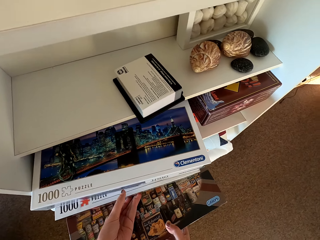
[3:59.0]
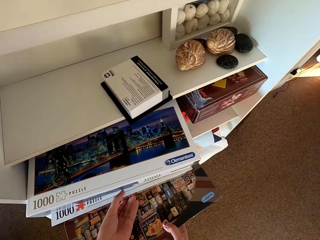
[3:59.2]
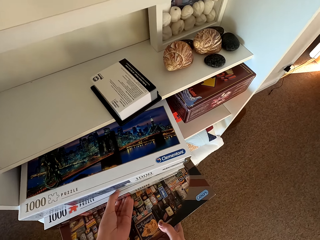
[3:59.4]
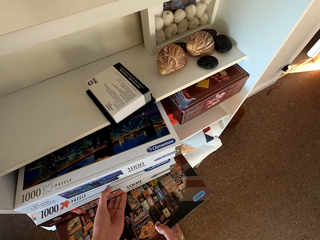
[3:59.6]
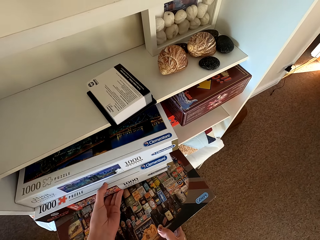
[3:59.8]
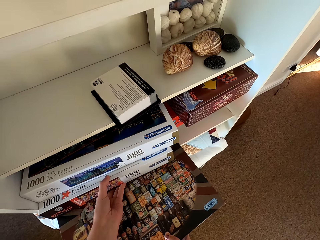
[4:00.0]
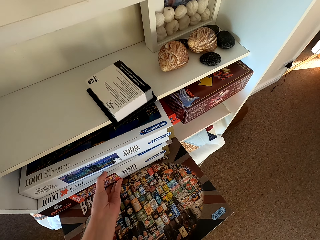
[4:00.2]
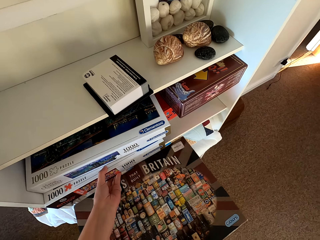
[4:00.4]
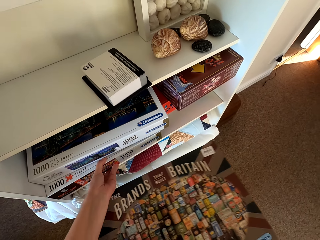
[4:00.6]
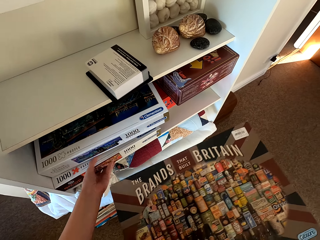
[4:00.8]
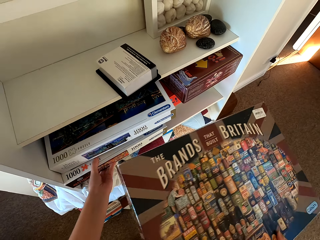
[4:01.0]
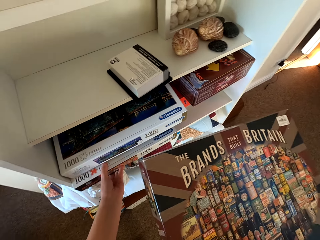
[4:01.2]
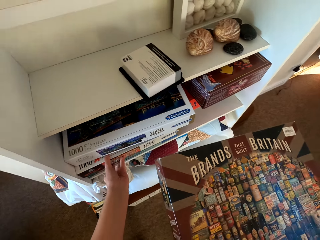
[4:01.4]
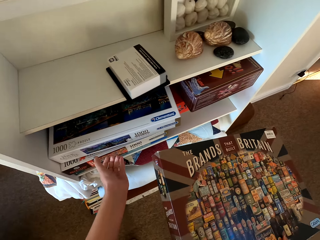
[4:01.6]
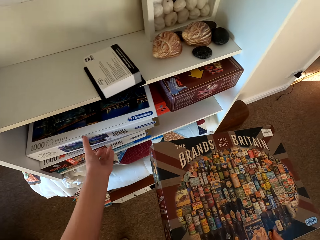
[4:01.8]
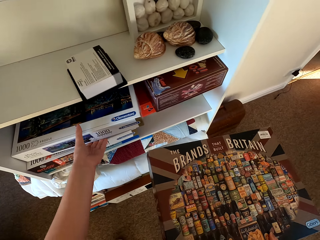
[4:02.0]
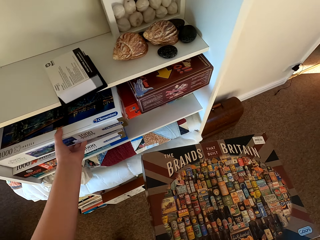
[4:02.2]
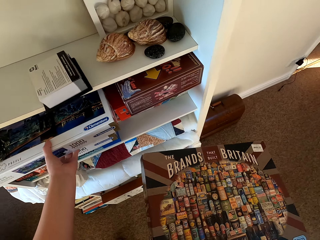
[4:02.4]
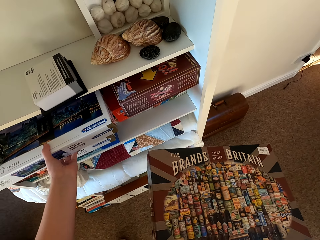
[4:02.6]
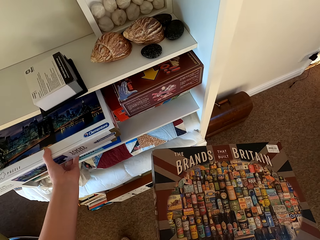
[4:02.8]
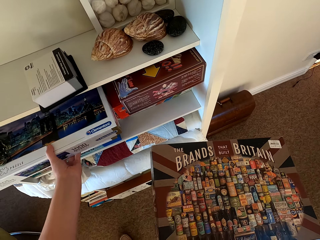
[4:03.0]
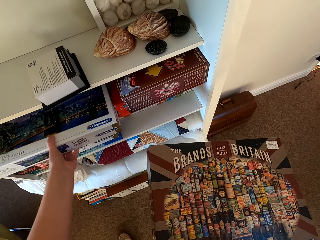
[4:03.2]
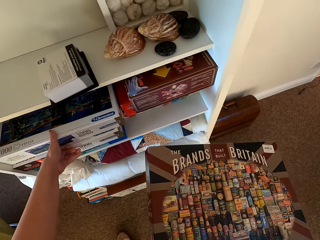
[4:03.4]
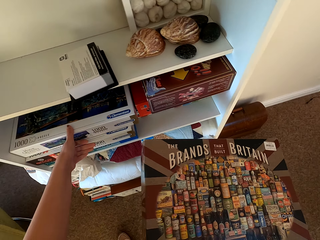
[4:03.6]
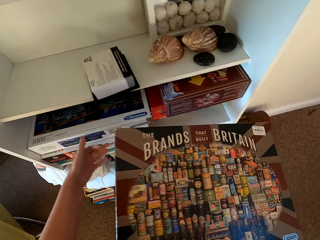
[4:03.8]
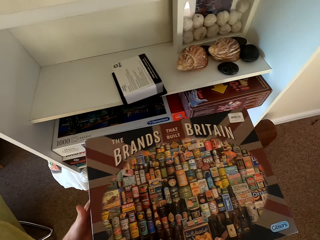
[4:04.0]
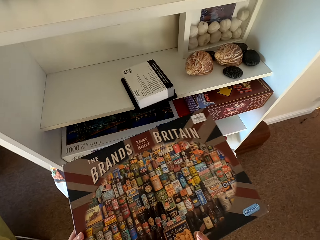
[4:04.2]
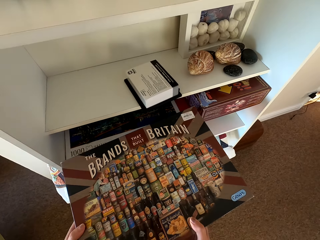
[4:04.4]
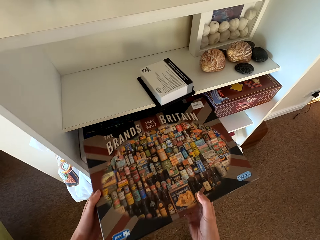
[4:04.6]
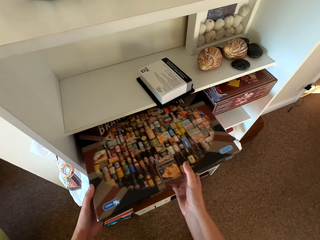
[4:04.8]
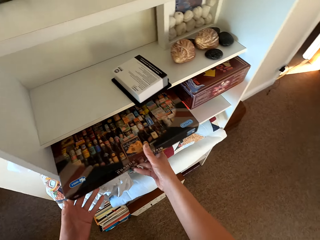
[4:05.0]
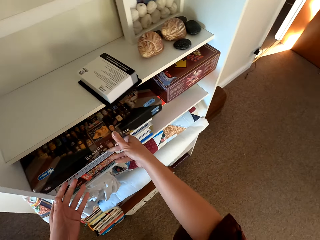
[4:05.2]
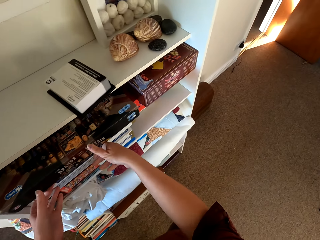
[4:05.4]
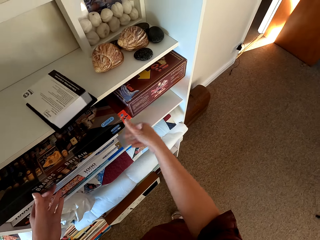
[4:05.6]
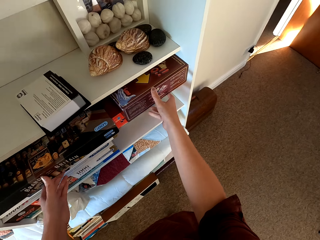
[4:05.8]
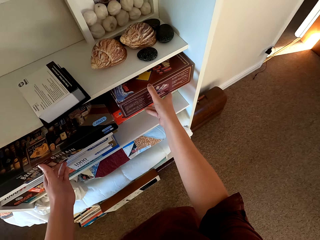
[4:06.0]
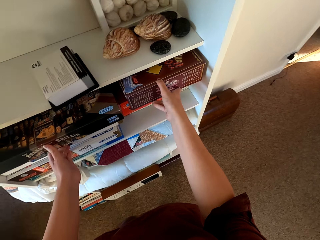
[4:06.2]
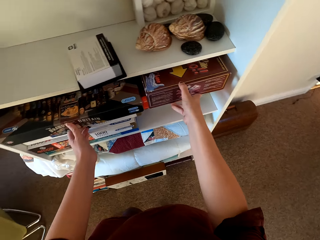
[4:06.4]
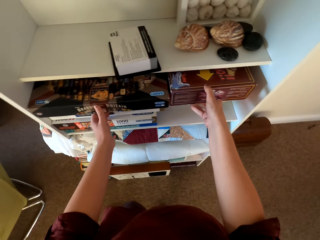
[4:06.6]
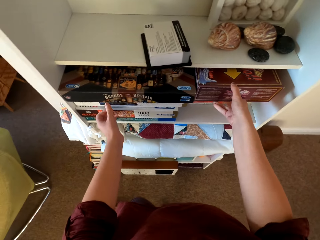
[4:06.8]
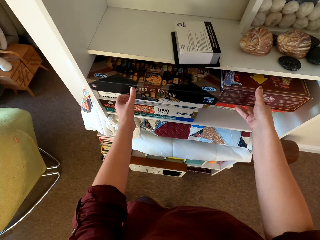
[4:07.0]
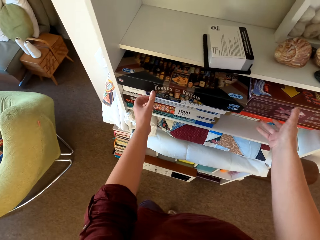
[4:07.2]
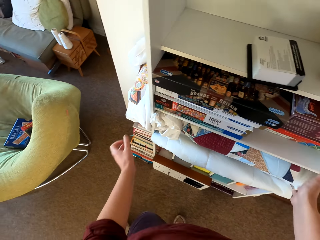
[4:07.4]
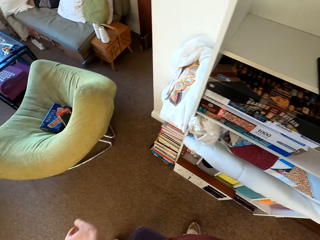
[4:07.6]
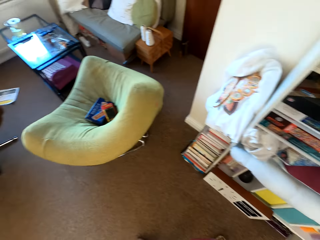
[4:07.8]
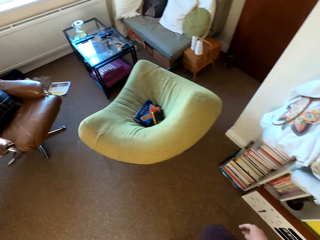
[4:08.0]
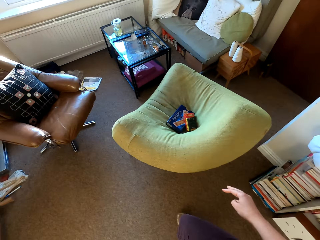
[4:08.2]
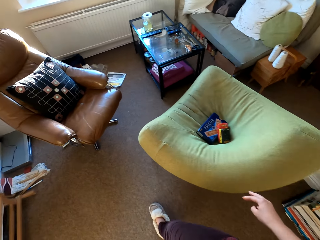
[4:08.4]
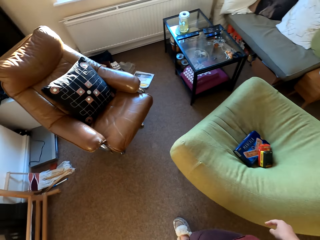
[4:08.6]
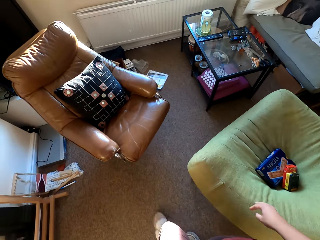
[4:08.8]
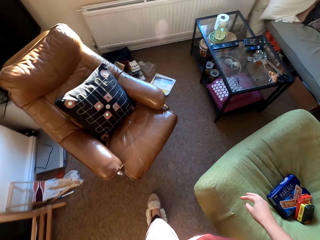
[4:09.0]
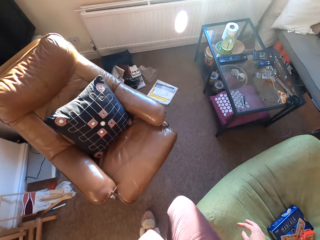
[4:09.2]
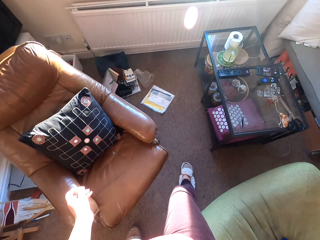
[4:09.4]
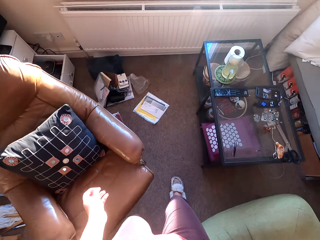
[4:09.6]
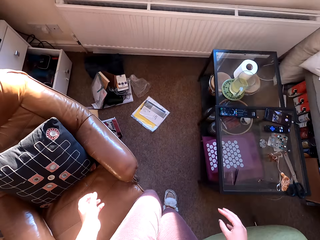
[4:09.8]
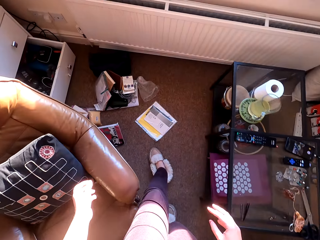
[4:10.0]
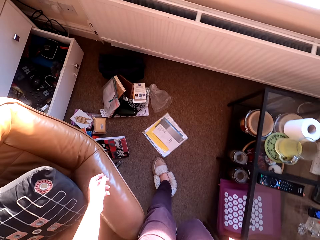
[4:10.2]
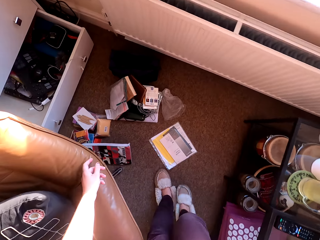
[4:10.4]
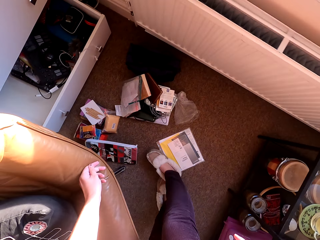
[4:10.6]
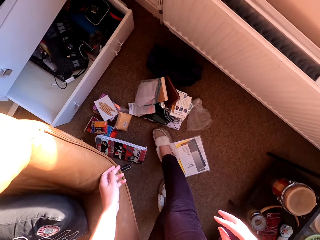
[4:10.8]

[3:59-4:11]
The camera wearer arranges the boxes on the shelf. They arrange cartons on the shelf. They walk around the house.

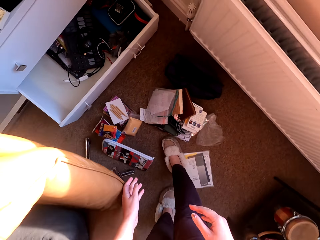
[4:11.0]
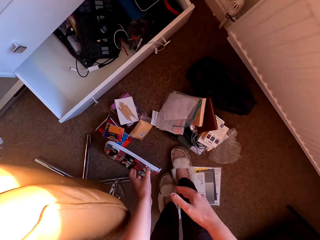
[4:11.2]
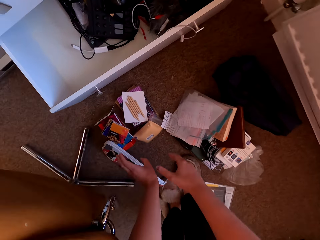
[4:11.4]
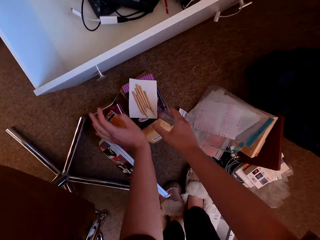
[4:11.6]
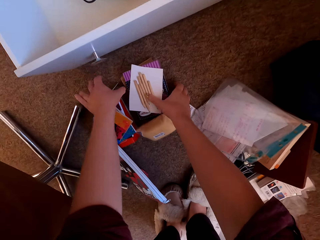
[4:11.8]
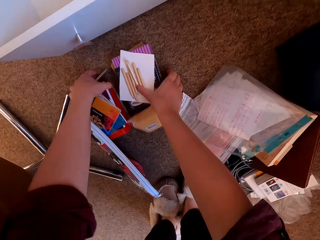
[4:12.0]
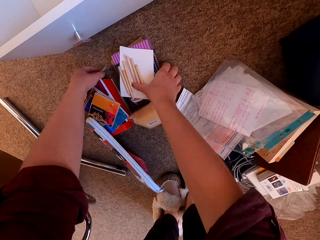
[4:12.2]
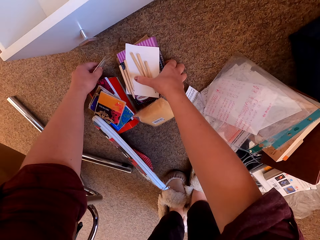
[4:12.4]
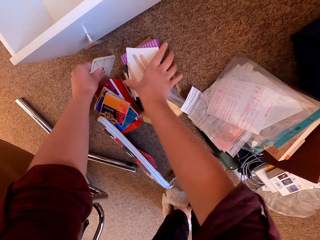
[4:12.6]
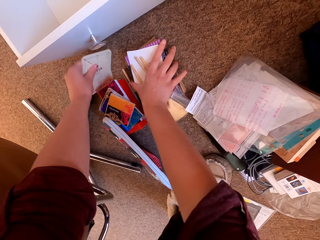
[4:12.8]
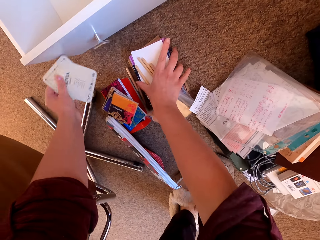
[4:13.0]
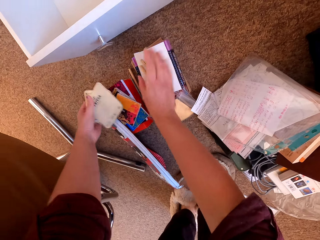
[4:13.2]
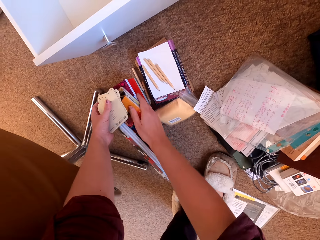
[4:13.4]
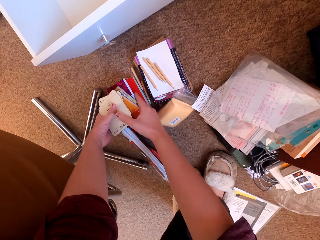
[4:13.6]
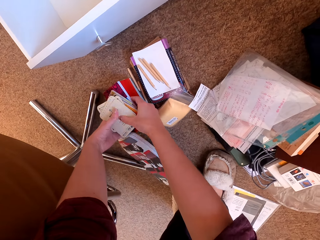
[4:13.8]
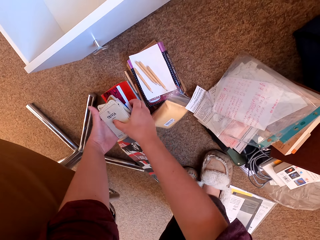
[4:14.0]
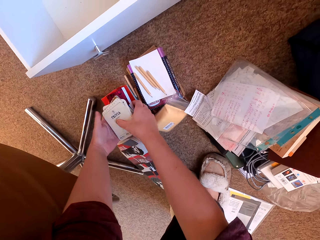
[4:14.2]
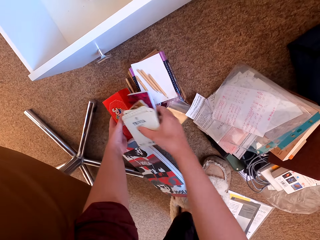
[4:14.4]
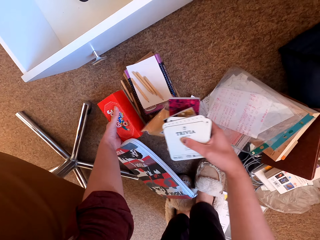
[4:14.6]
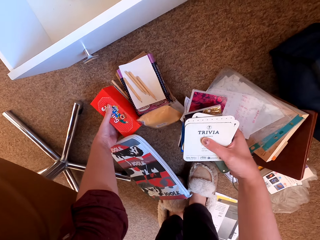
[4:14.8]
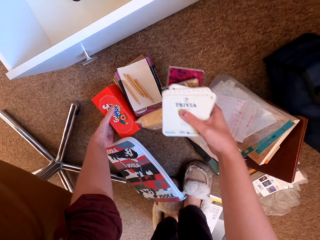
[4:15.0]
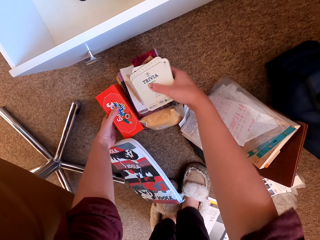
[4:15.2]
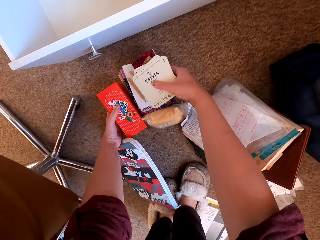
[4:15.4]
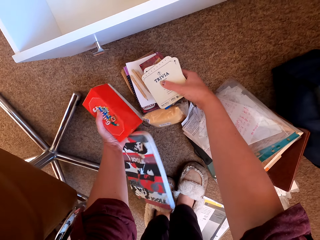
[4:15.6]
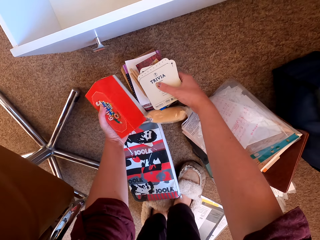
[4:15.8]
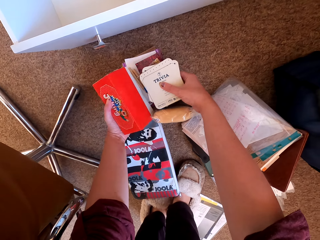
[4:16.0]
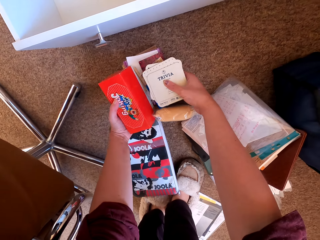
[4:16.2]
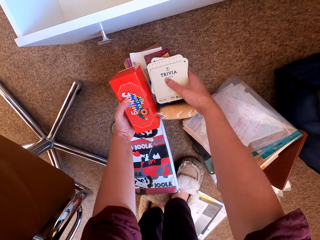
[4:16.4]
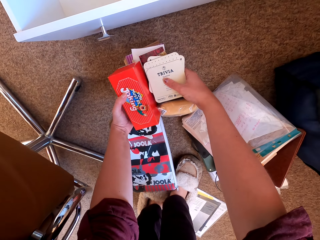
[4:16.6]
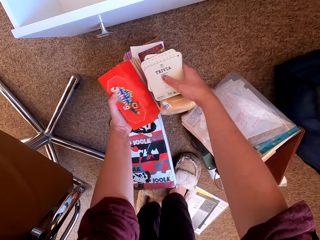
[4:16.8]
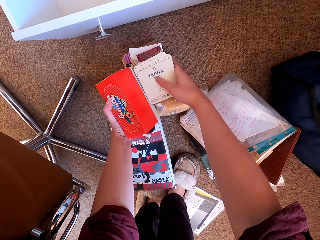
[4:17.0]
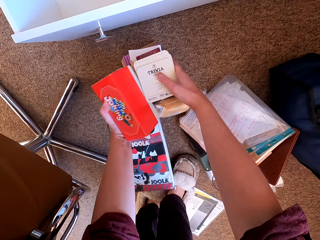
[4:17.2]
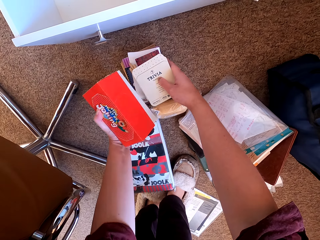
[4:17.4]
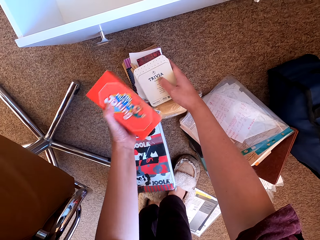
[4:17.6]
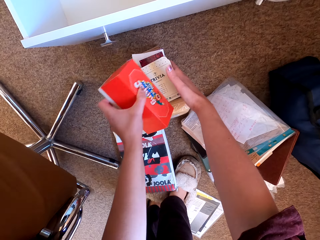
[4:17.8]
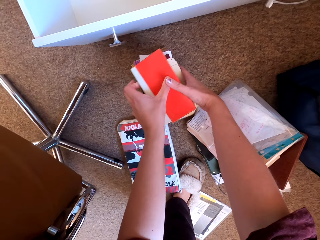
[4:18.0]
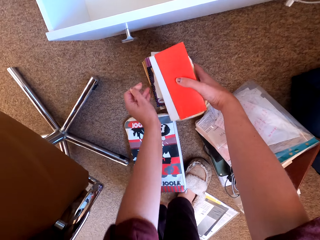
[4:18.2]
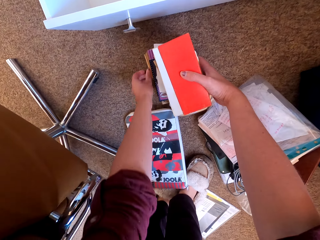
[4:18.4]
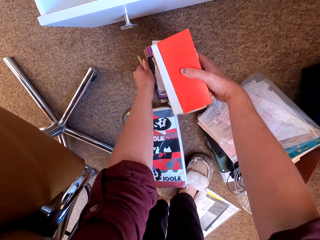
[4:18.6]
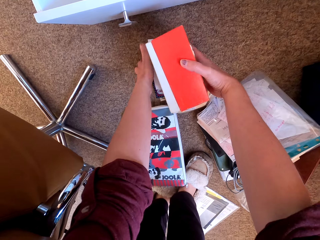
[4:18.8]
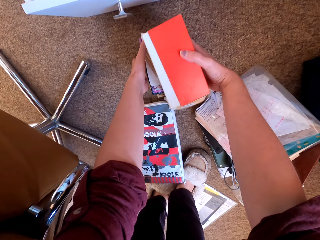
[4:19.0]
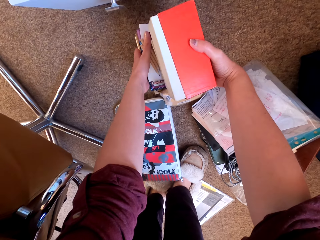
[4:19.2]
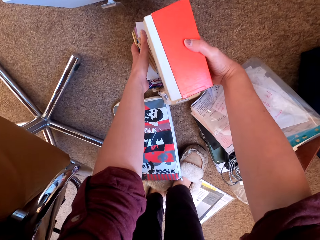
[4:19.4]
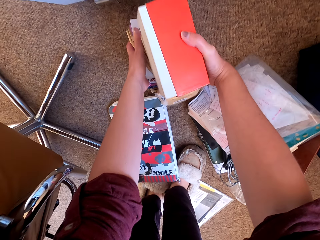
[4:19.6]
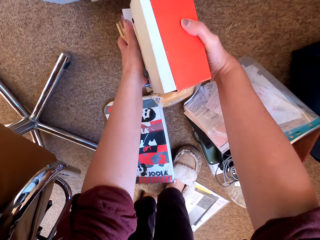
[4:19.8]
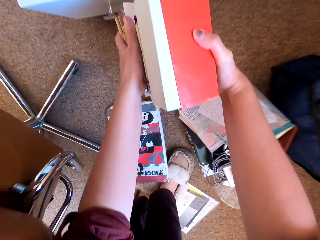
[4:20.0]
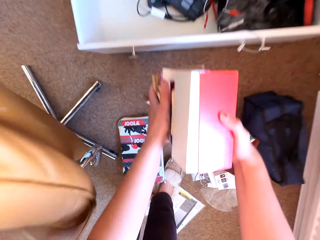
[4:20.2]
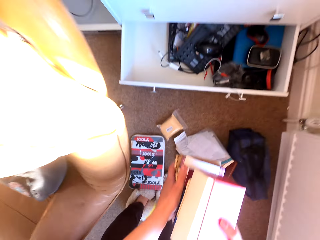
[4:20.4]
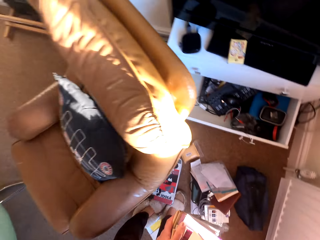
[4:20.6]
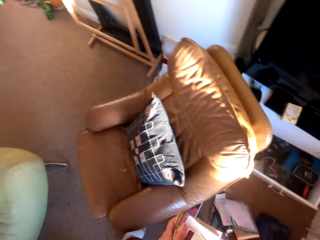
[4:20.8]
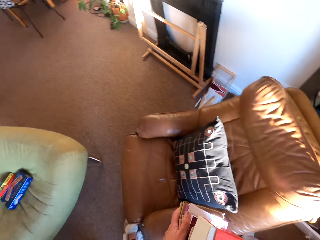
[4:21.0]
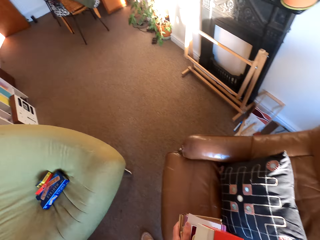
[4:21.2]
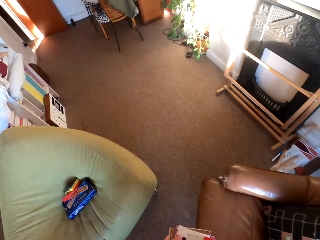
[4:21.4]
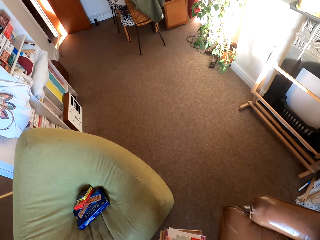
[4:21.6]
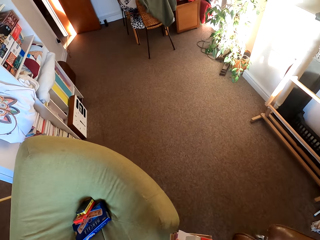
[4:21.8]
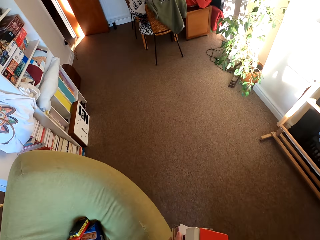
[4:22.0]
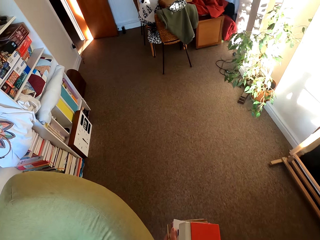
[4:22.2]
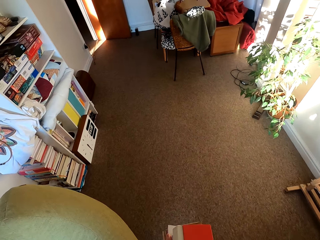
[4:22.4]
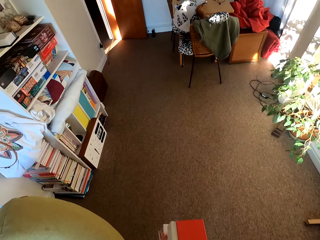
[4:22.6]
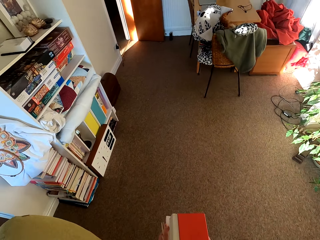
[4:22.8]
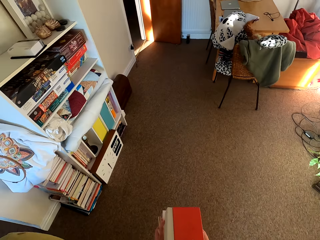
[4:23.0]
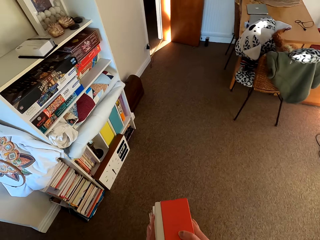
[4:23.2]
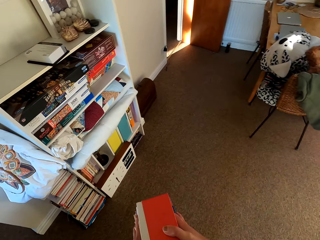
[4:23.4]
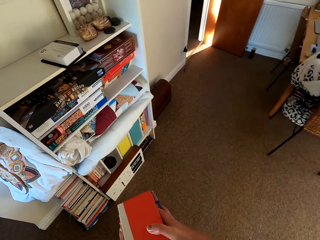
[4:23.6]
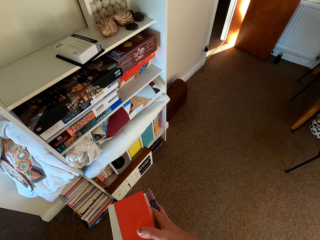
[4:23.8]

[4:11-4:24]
The camera wearer picks up a carton from the floor. They lift books. They walk around.
